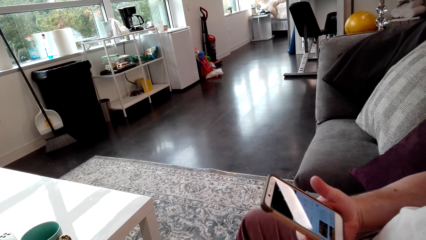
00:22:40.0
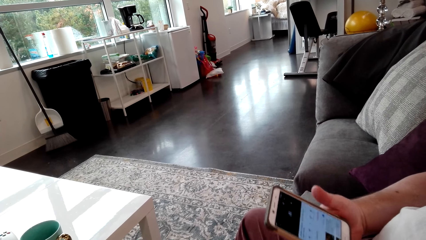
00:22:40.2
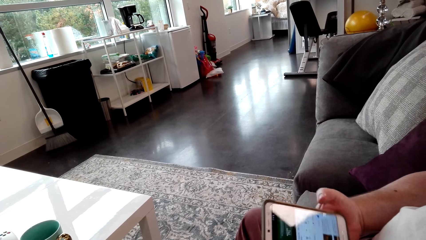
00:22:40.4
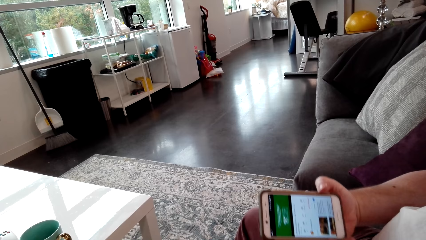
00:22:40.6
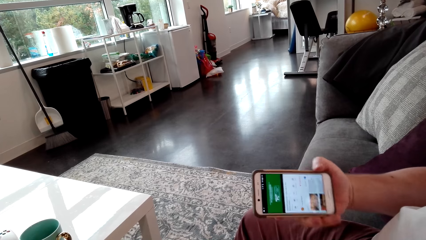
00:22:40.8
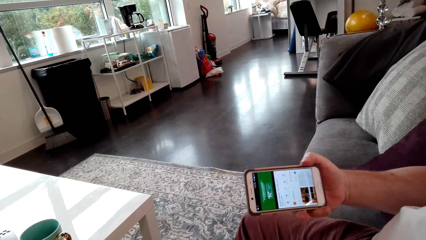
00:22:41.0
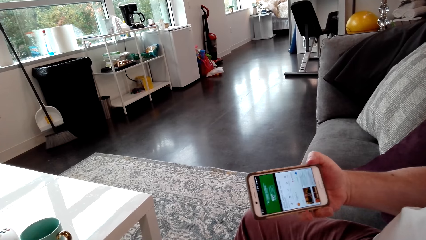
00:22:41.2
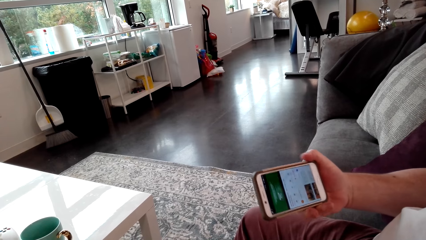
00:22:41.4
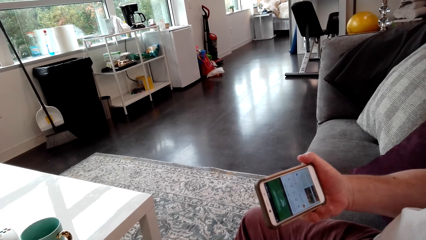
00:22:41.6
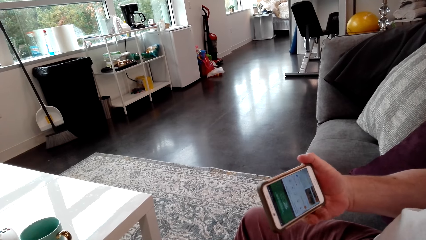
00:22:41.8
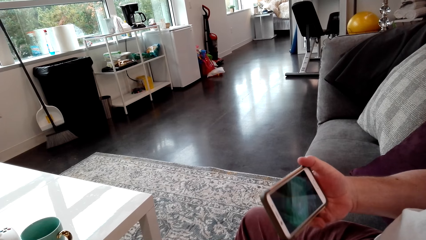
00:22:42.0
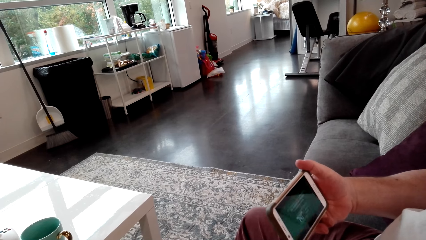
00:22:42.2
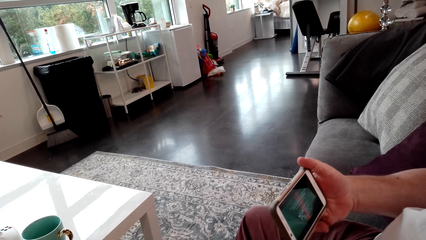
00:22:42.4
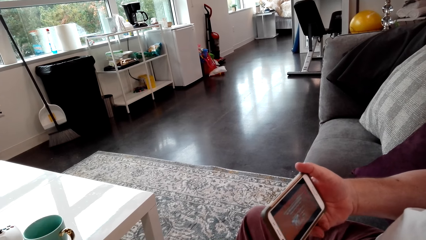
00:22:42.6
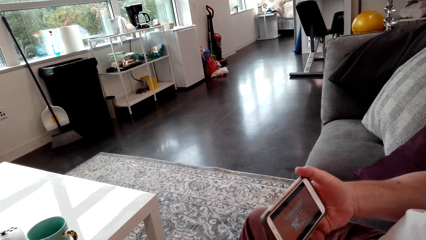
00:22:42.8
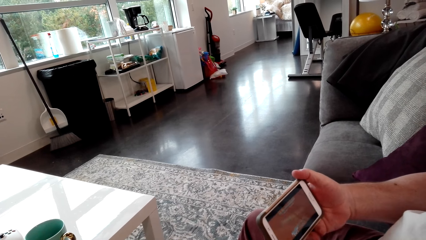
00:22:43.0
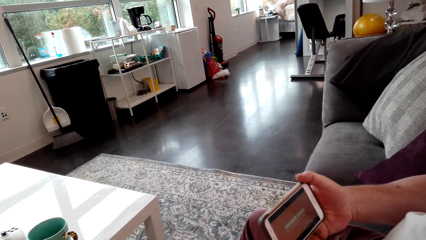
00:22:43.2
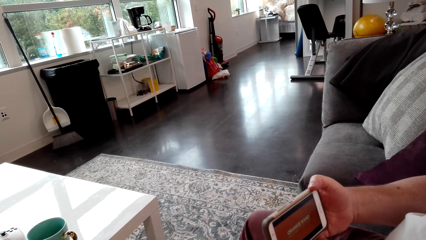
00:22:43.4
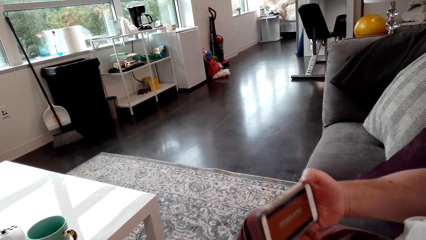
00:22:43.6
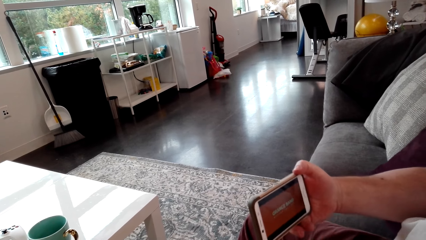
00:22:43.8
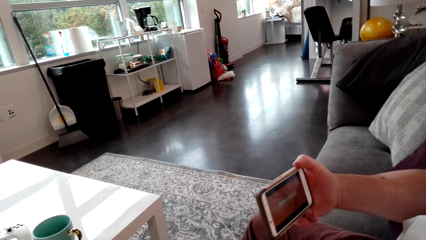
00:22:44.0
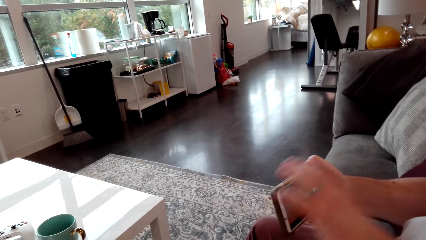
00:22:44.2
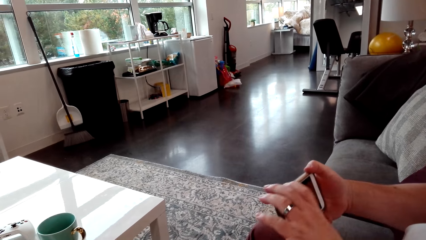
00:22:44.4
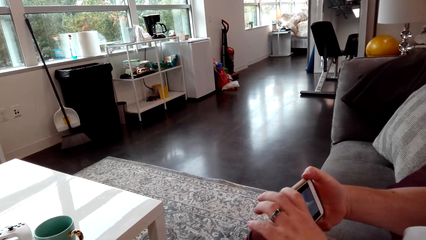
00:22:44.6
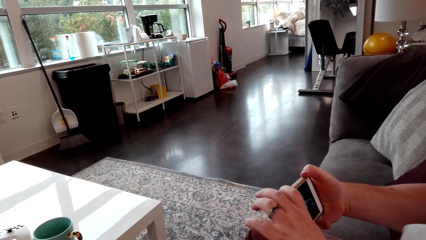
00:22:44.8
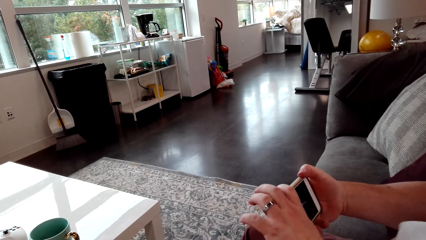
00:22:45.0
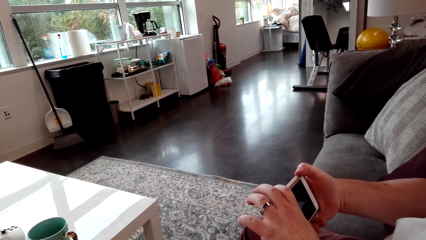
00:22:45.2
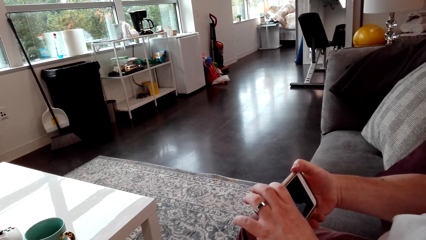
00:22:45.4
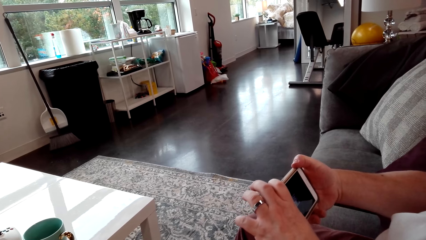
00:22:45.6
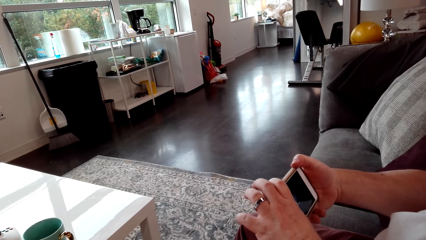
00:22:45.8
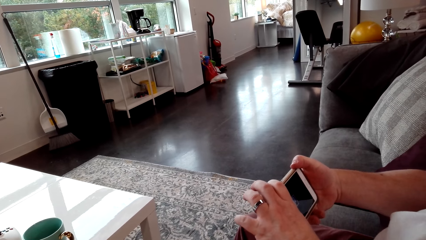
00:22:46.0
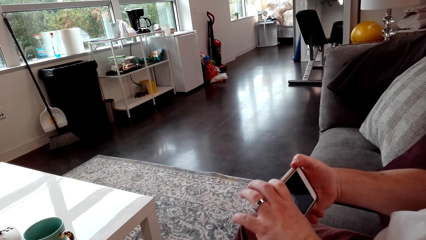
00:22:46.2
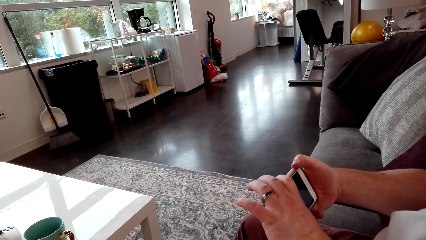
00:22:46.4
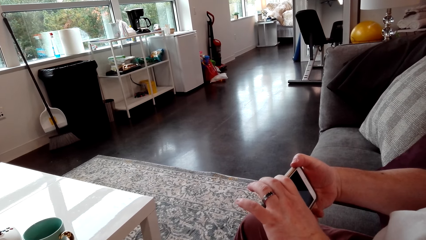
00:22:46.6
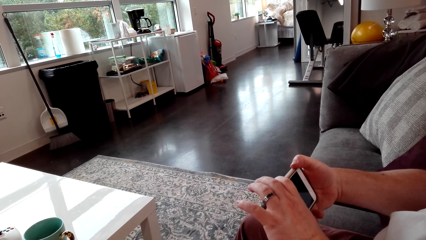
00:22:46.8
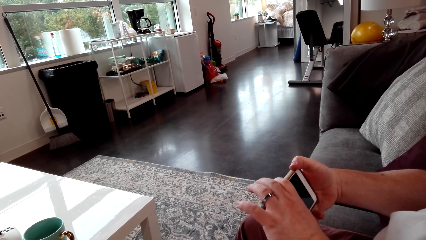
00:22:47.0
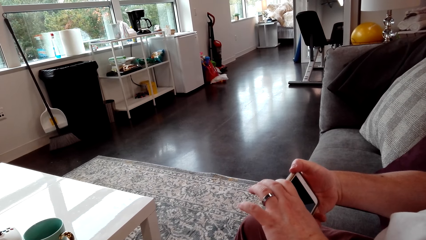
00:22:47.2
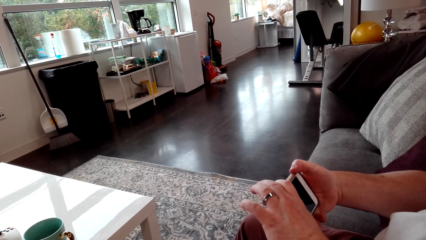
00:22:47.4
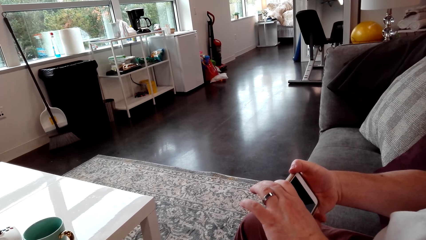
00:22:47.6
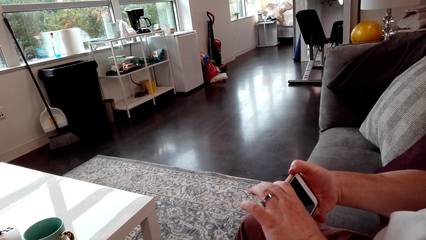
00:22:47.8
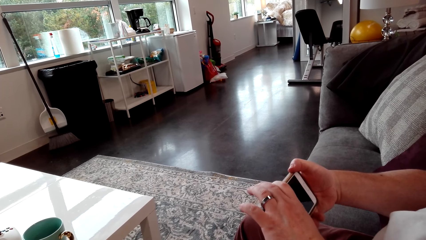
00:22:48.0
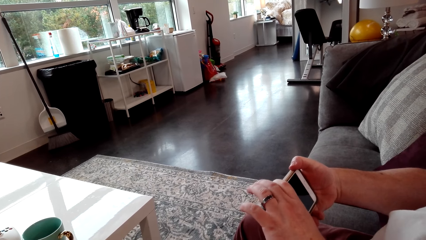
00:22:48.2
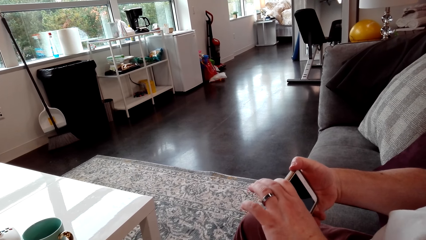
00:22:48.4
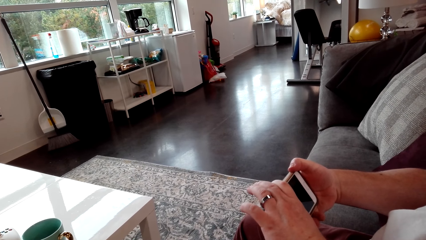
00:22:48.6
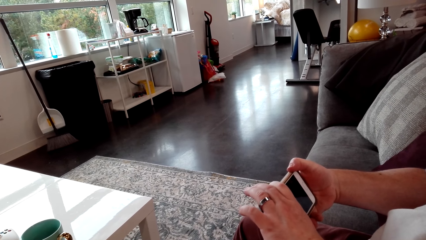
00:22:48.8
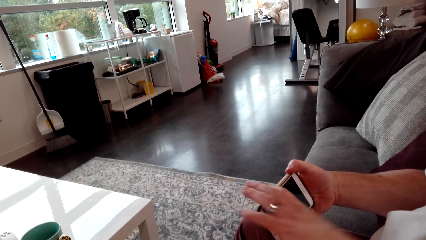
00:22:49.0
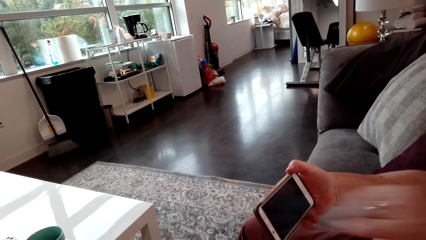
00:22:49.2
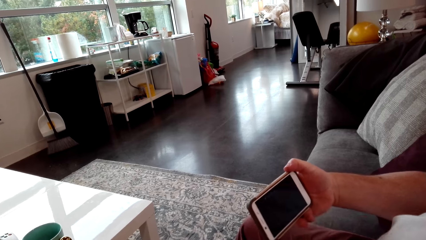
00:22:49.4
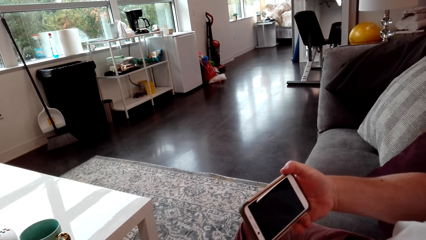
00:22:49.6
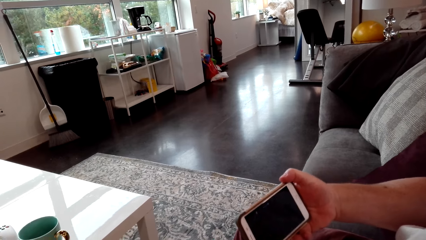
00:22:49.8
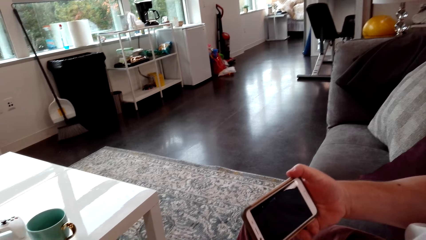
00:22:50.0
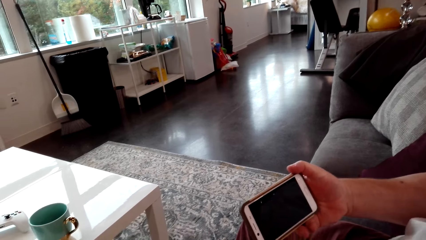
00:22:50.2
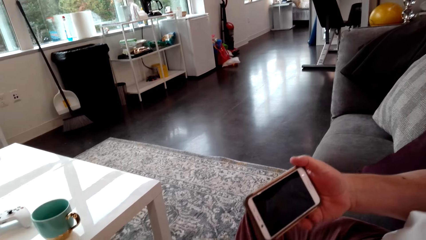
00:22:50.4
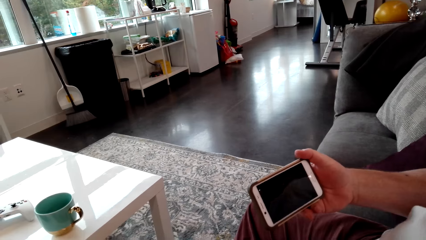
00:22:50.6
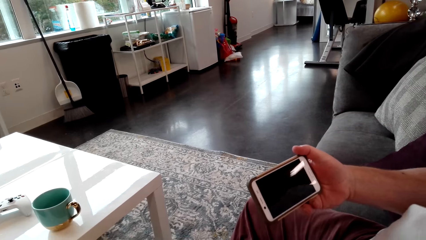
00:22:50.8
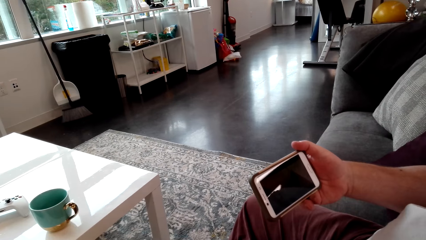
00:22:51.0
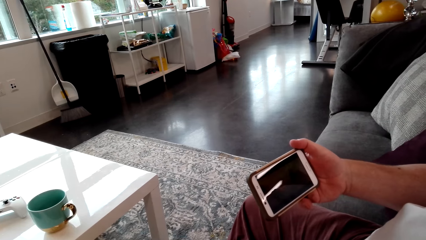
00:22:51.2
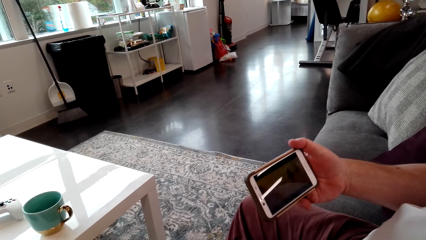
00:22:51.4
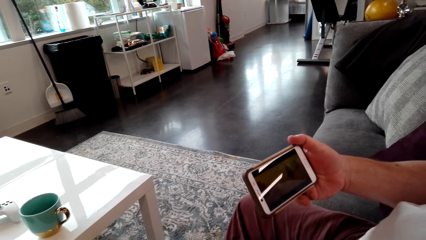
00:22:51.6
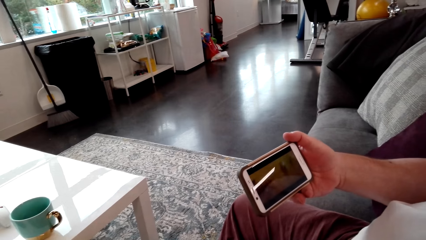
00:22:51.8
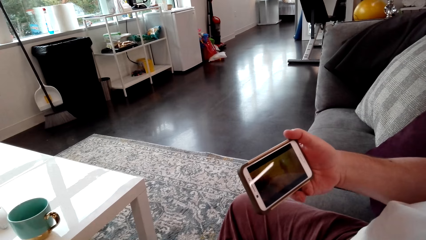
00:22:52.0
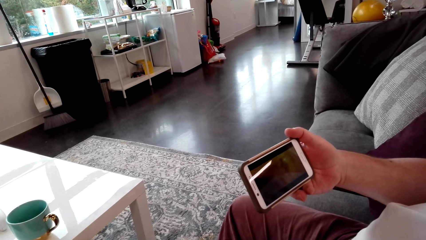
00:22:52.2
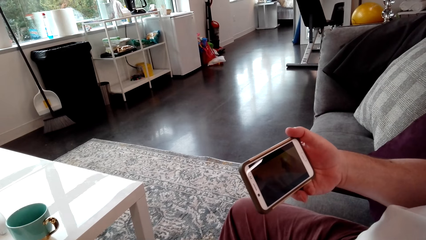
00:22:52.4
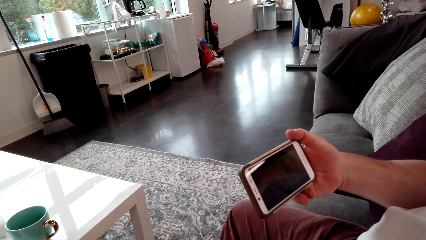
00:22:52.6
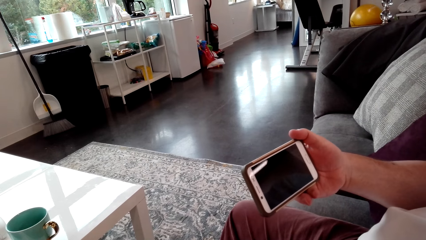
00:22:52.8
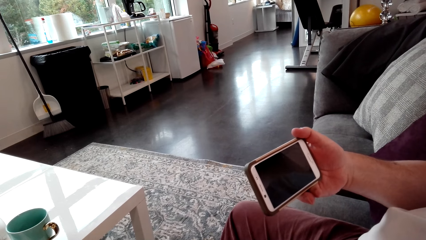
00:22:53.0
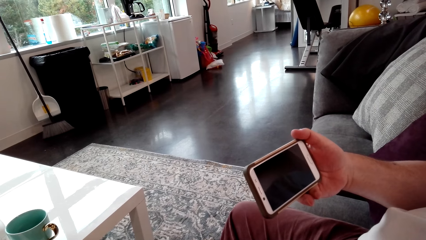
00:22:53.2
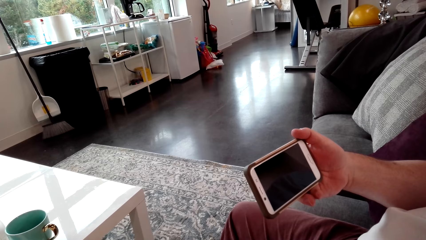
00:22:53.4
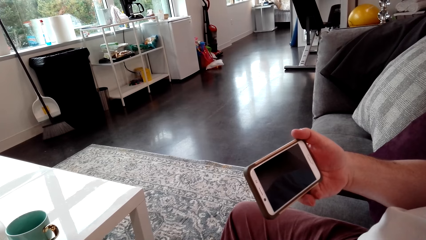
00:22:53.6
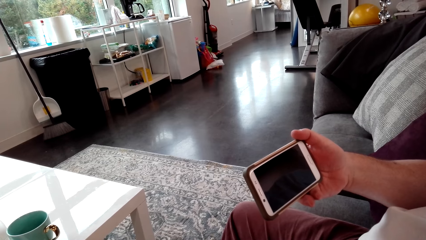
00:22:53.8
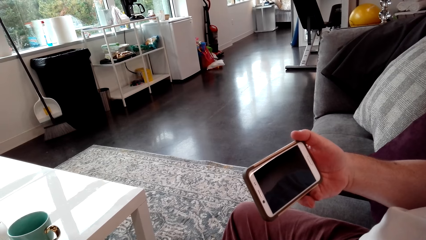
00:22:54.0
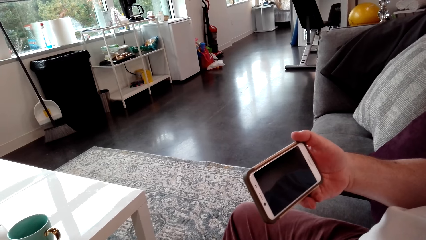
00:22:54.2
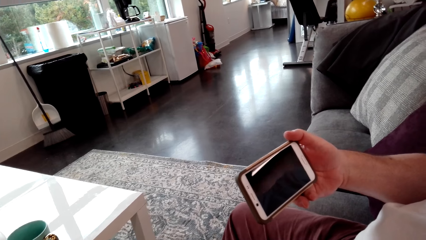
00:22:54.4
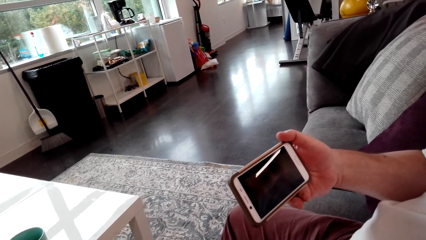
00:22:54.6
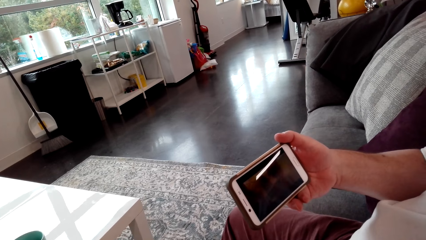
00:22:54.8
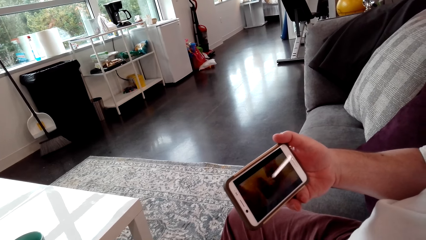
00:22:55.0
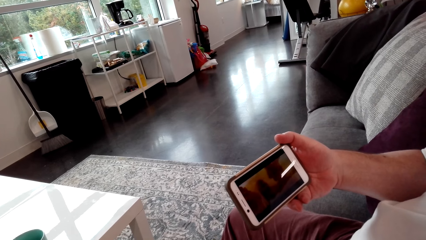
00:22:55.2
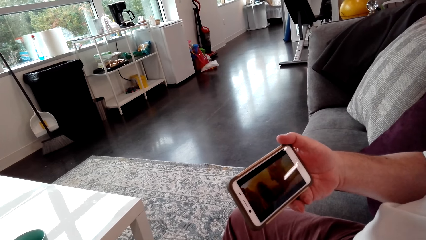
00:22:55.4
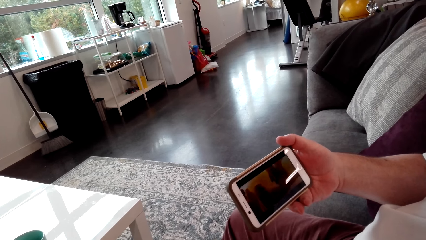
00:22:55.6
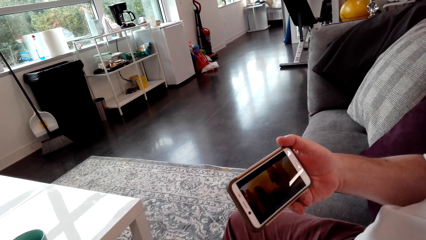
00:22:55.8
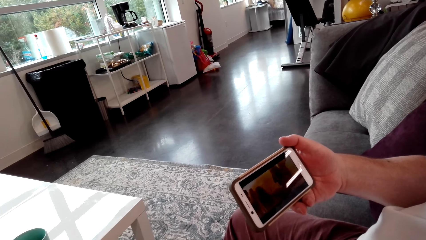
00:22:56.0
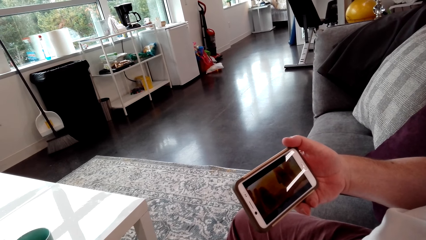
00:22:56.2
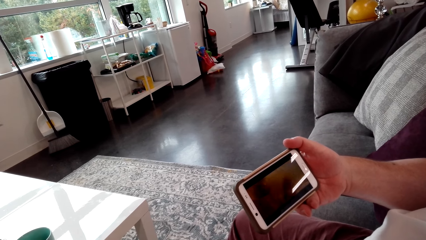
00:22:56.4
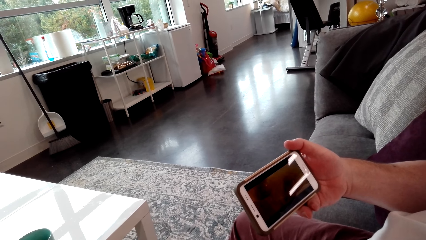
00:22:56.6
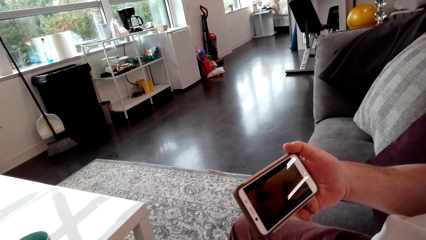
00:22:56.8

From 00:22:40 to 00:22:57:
A person turns the phone. The person watches on the phone. The person operates the phone in his hands. The camera wearer watches the video on the phone. The person watches the video on the phone.
